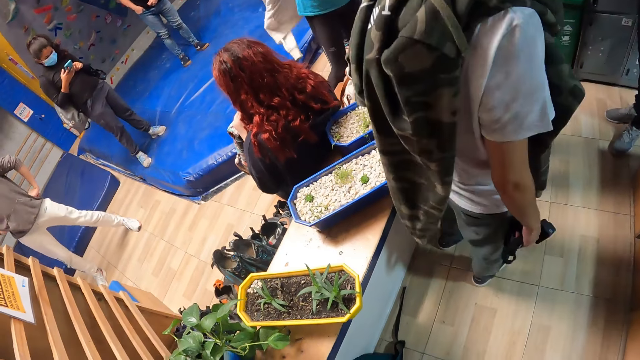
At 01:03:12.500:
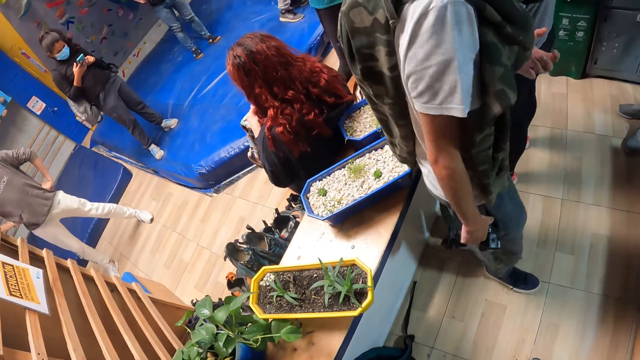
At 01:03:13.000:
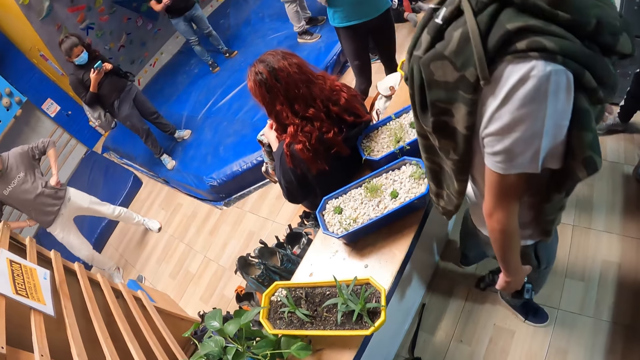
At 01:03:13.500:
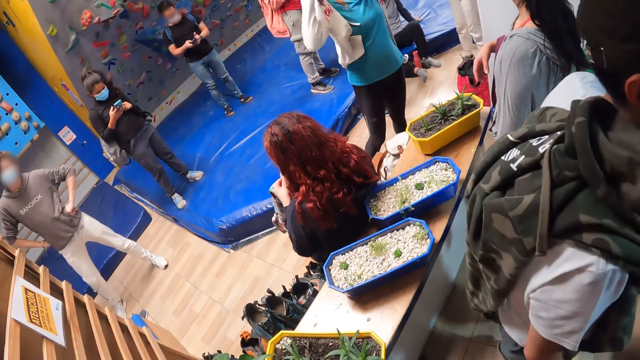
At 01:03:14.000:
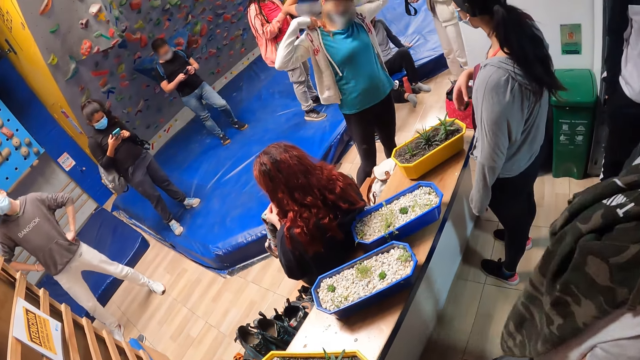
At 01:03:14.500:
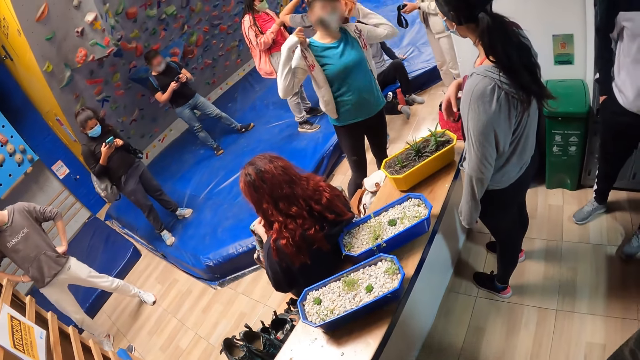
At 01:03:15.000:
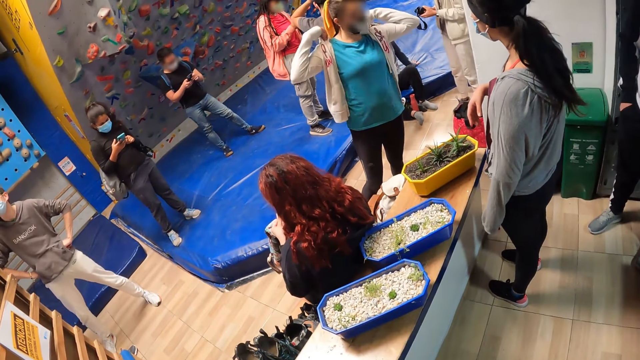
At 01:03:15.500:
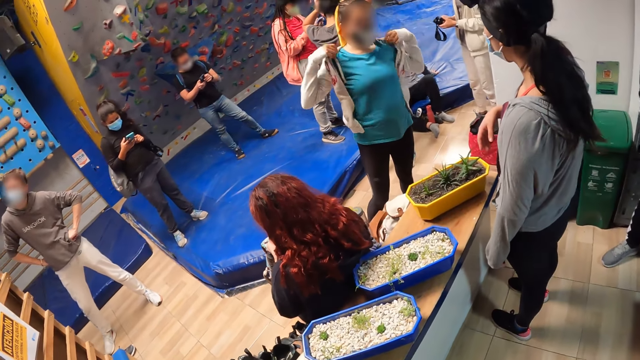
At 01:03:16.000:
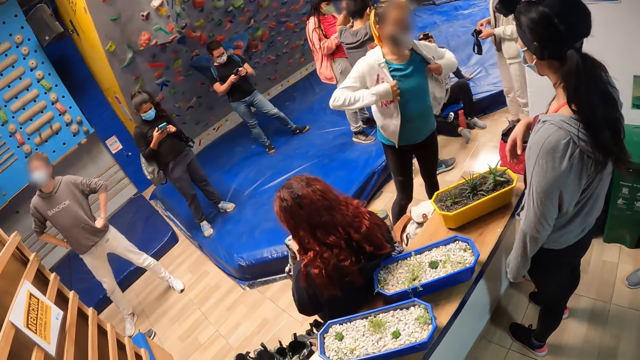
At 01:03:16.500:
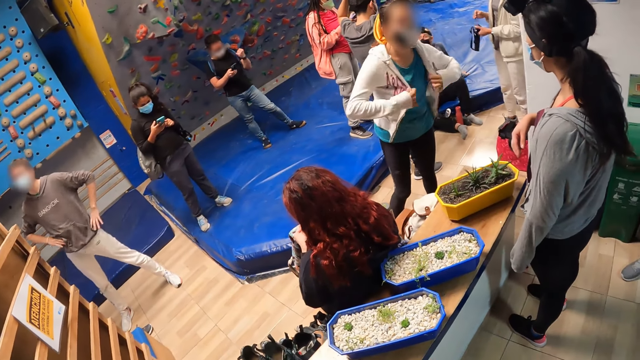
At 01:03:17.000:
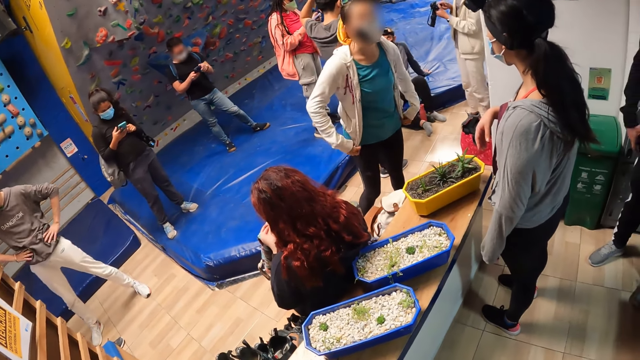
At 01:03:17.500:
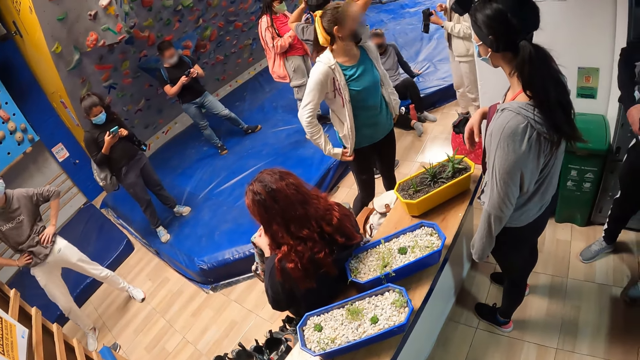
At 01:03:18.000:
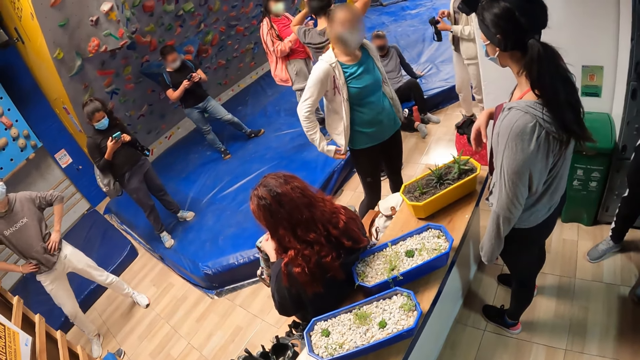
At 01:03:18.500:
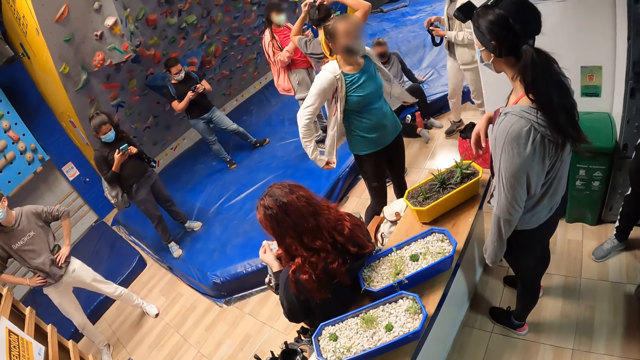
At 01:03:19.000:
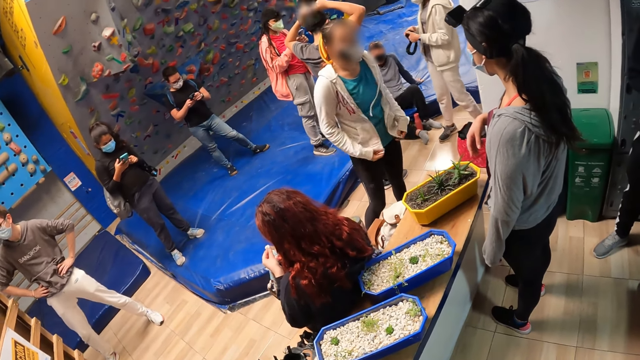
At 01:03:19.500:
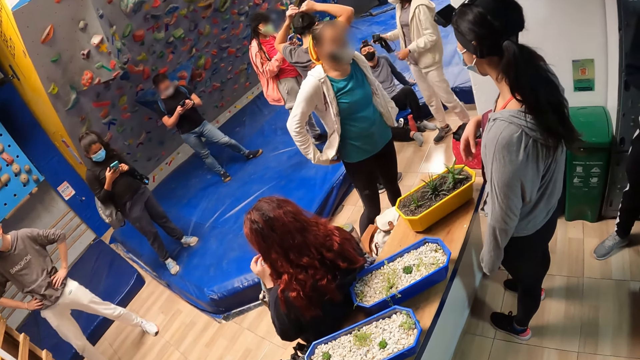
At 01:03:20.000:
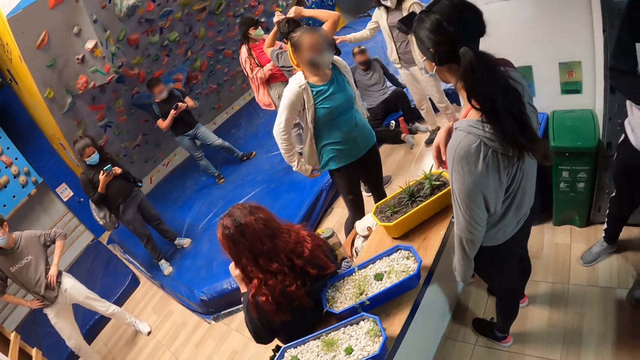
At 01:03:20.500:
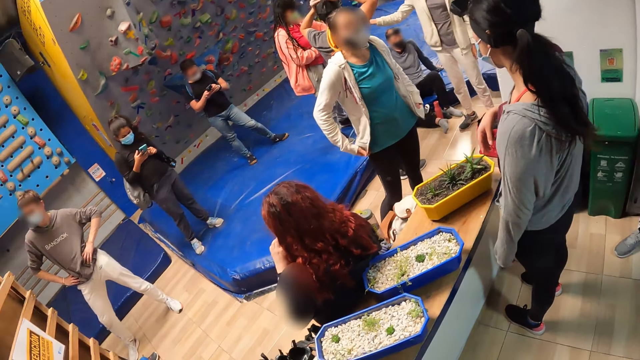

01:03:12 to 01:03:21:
A woman wears a hoodie with both hands.

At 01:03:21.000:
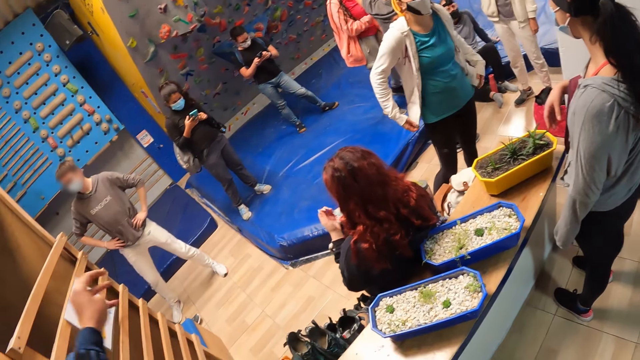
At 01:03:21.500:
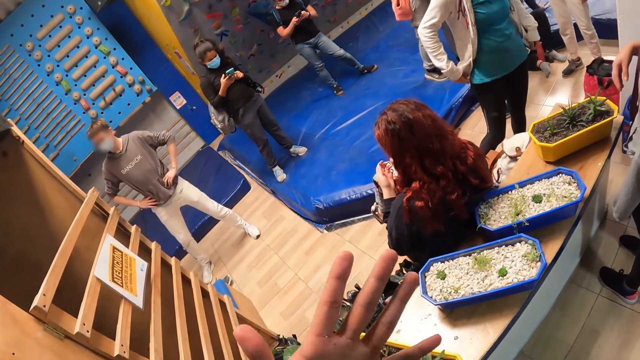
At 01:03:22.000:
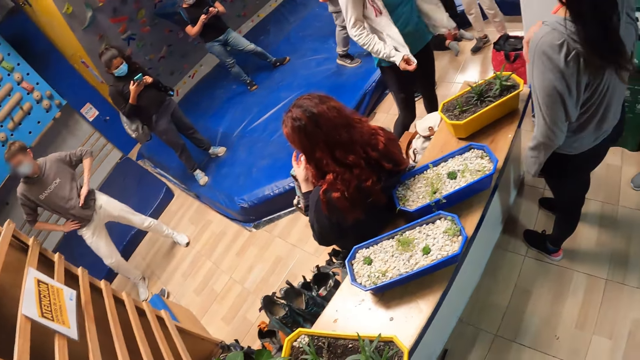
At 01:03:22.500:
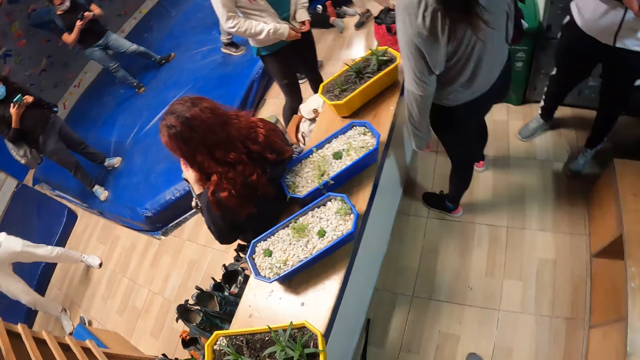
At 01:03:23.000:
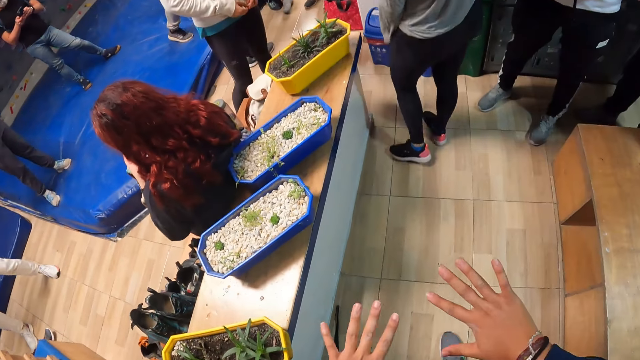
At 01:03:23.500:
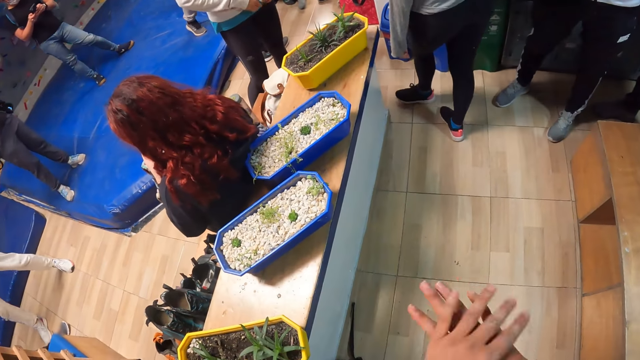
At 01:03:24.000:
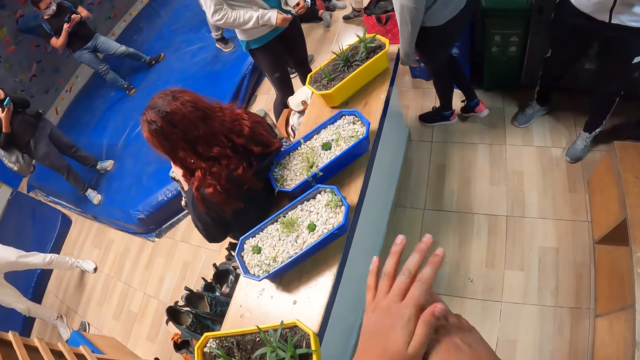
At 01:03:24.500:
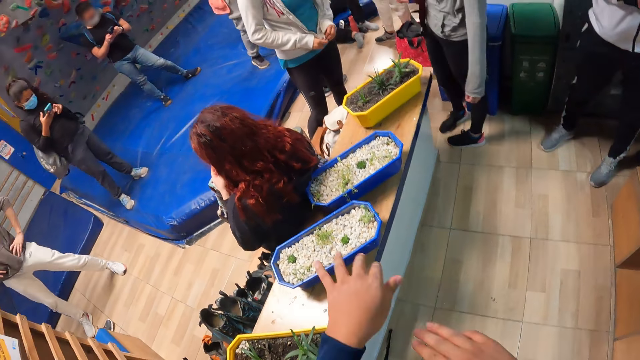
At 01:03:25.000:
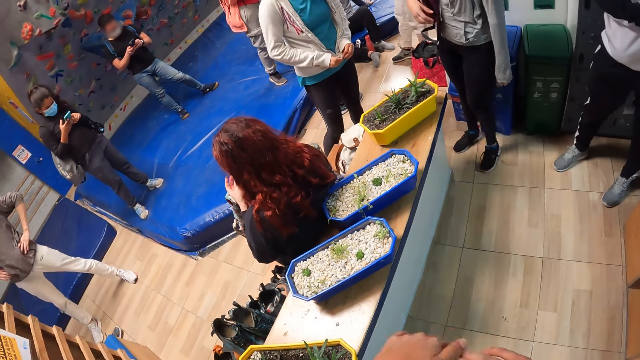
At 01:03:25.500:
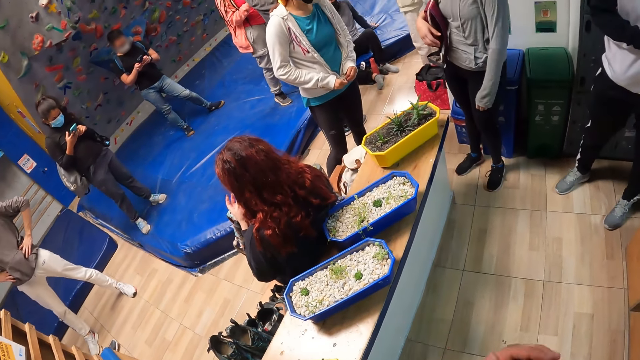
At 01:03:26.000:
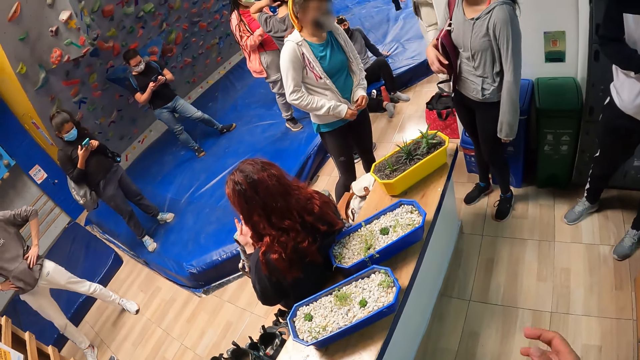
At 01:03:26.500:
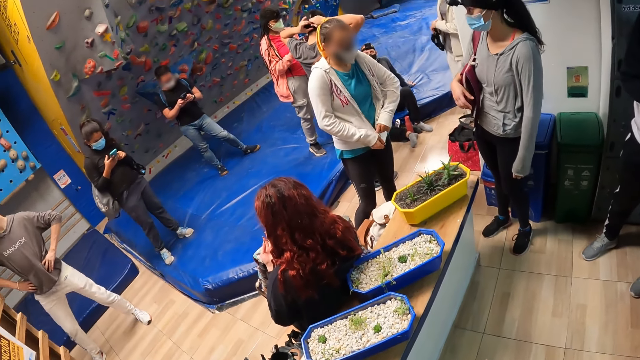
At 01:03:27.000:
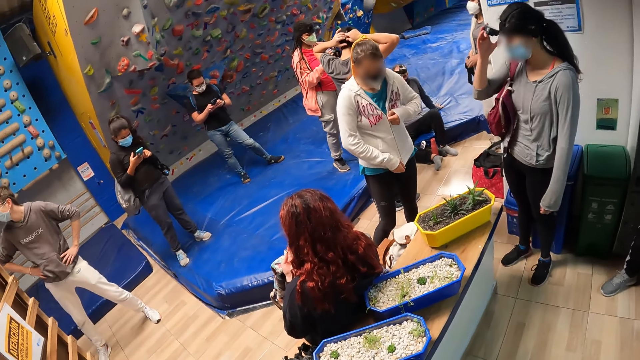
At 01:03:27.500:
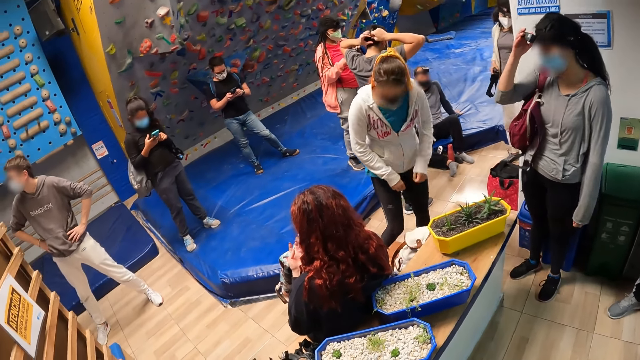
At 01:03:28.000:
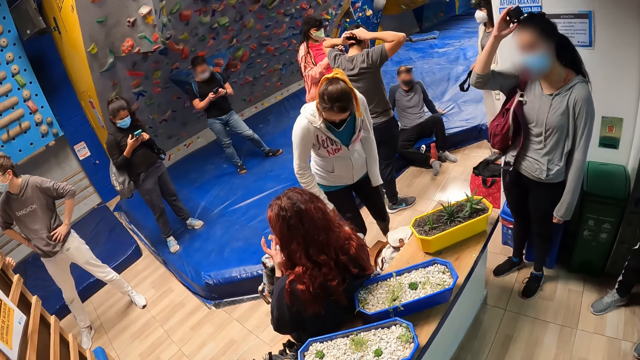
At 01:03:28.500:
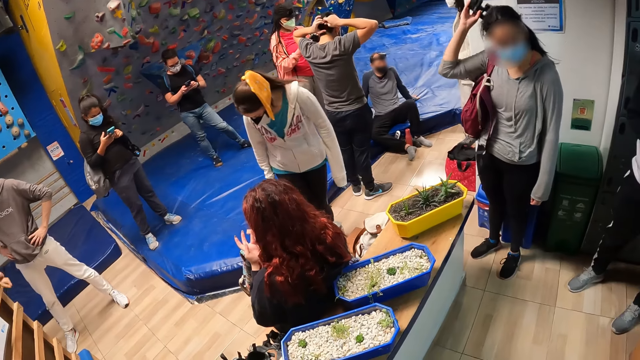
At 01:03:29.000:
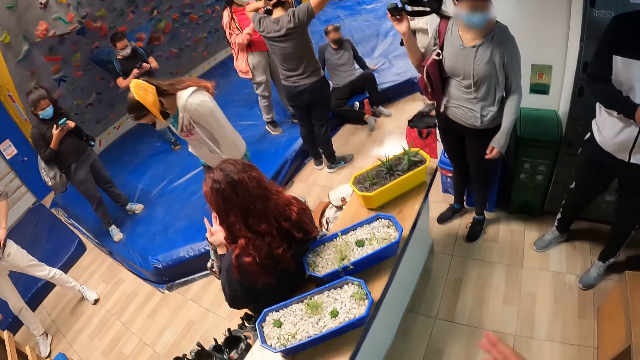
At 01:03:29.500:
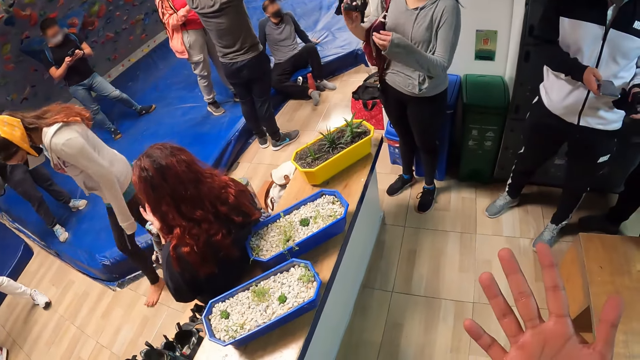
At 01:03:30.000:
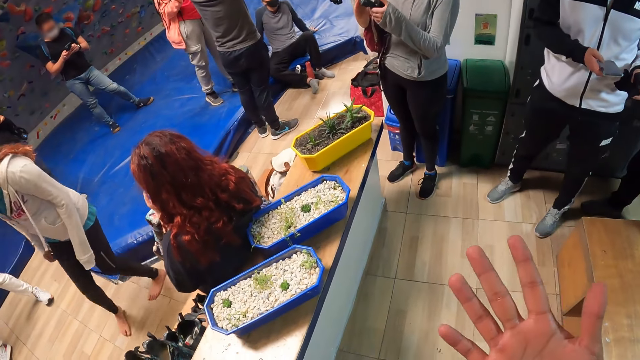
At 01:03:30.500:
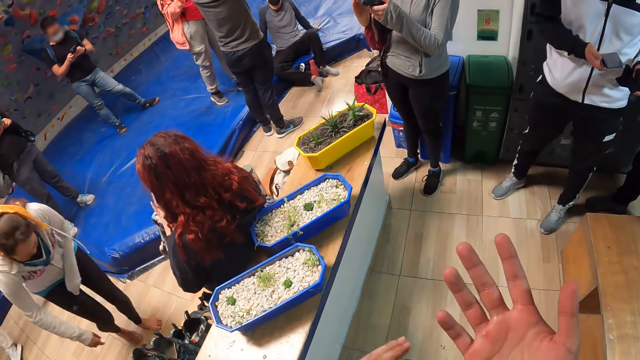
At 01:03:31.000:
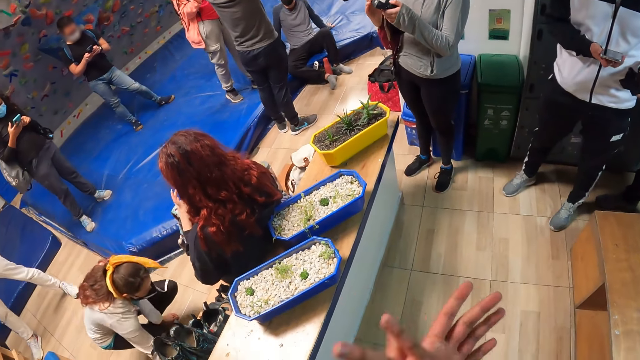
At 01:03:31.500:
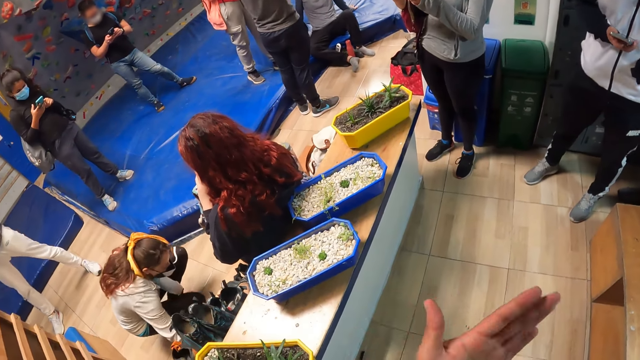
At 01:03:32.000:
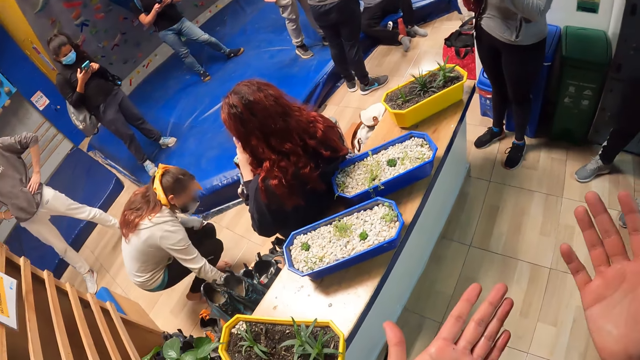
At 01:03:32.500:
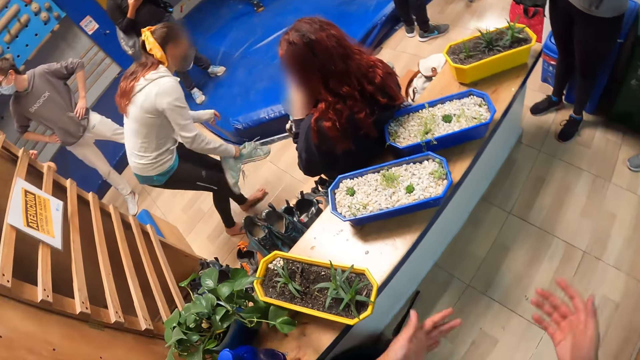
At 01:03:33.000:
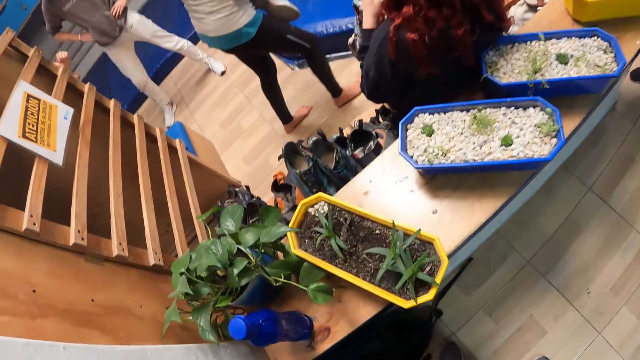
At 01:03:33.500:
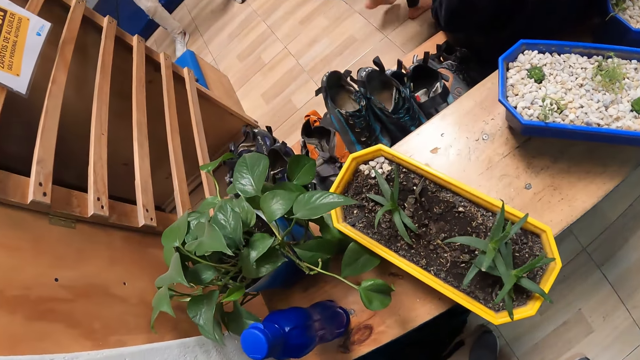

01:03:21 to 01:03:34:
The camera wearer stares at his finger. He rubs both hands. The woman takes a pair of shoes from the floor with her right hand.
